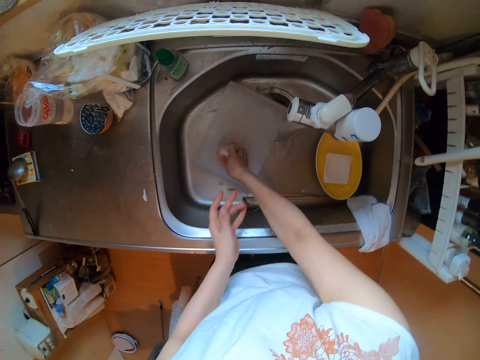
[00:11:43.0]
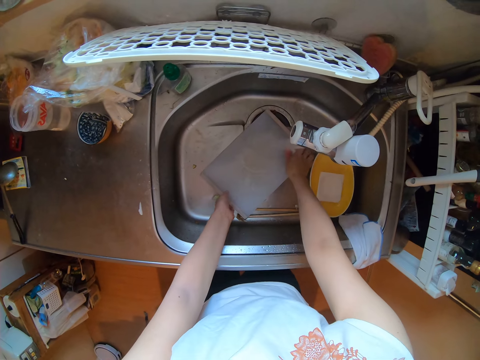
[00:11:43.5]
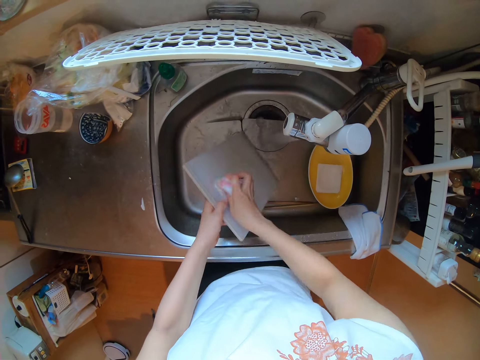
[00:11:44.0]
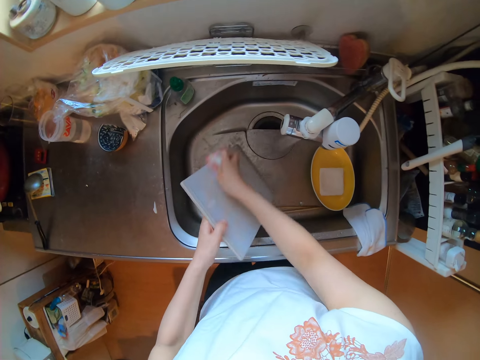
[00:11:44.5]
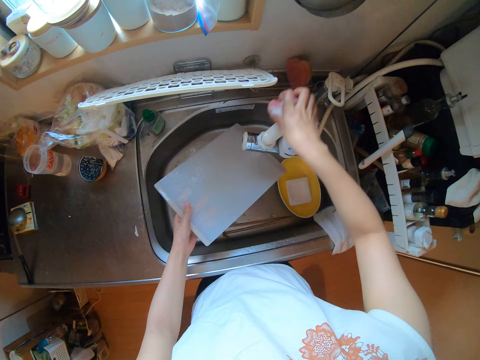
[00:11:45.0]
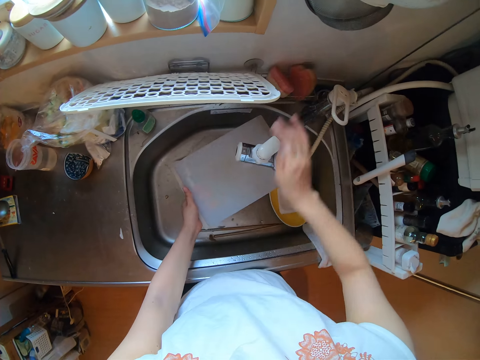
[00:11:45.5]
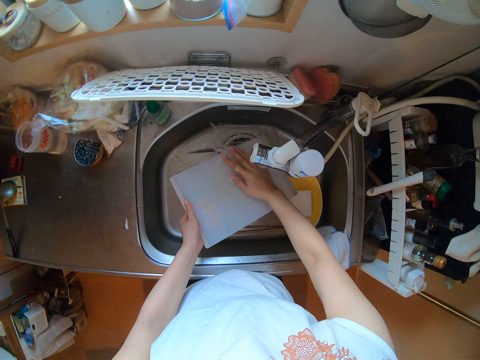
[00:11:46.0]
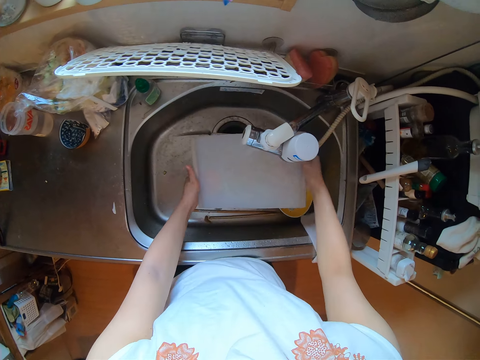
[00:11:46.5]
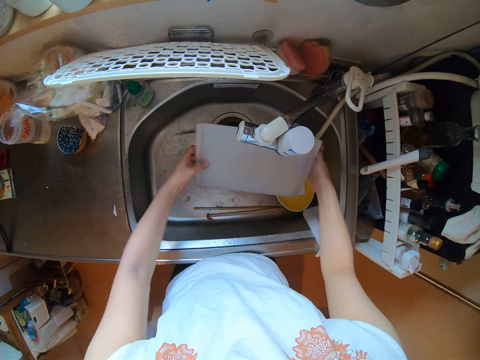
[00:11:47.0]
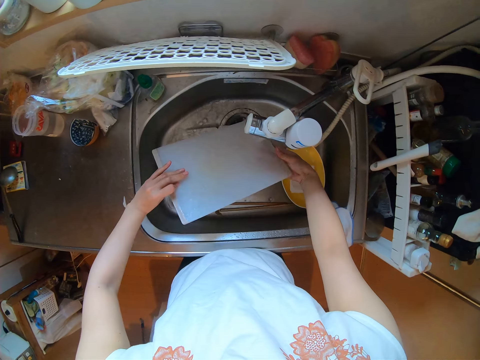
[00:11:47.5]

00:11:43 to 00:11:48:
The camera wearer drops a sponge. They rinse the chopping board.
